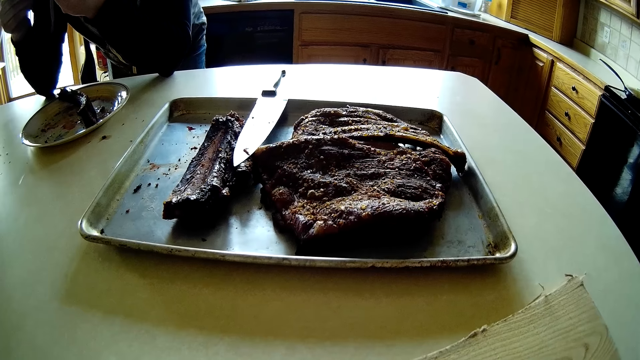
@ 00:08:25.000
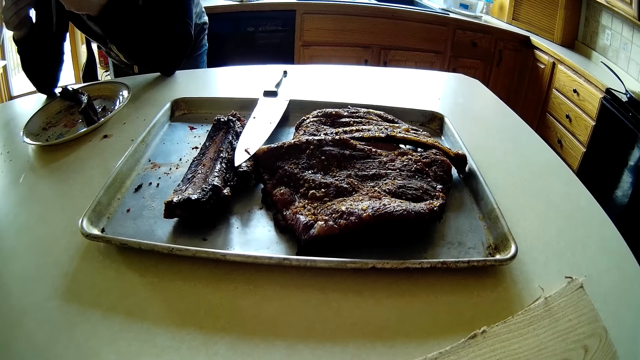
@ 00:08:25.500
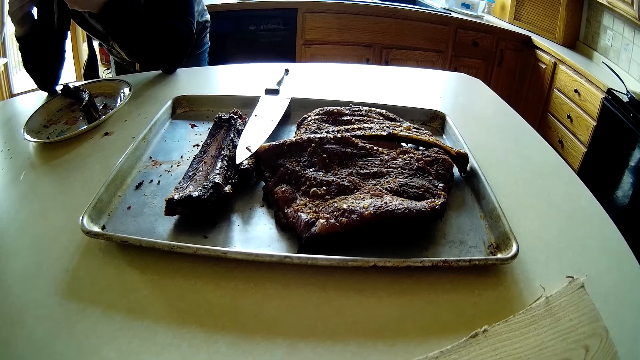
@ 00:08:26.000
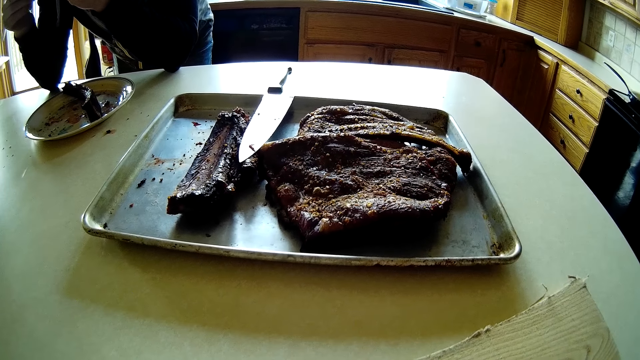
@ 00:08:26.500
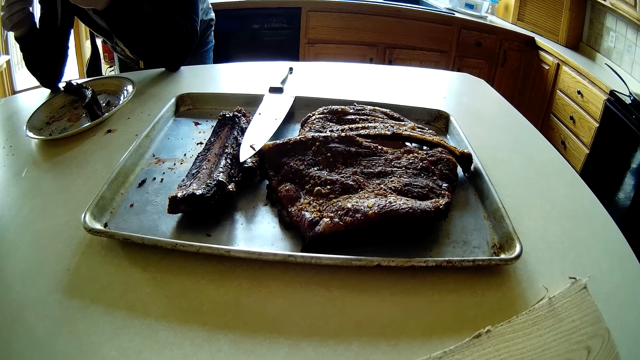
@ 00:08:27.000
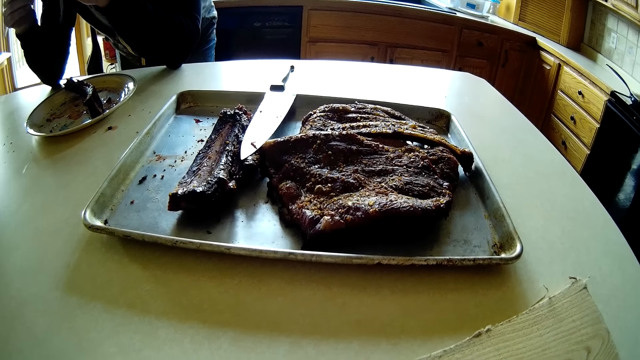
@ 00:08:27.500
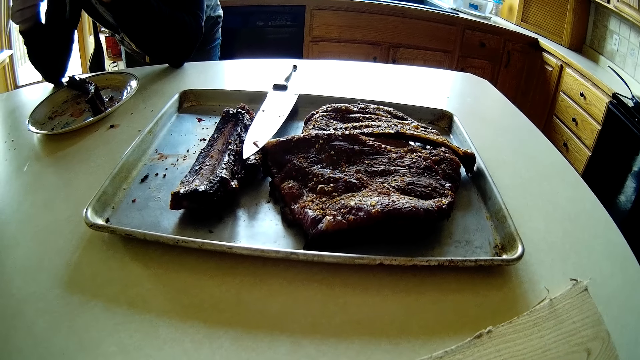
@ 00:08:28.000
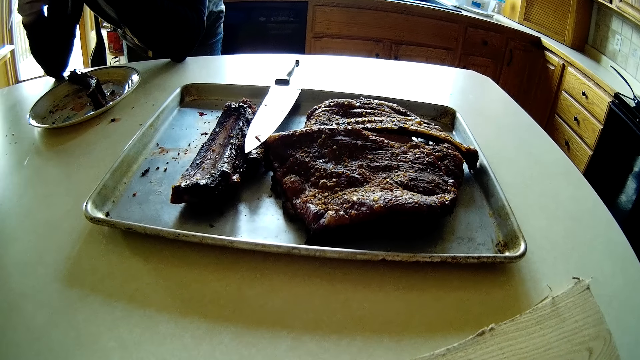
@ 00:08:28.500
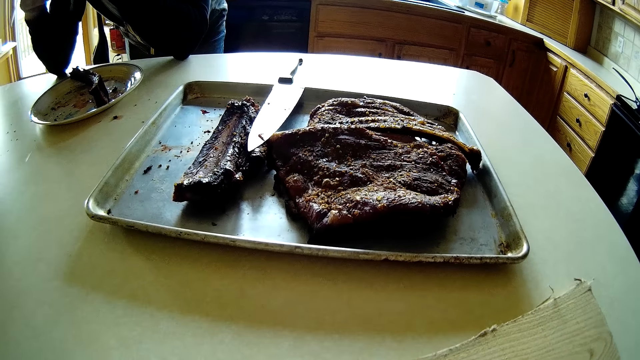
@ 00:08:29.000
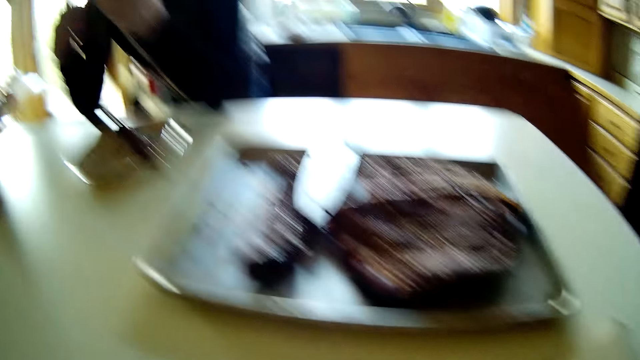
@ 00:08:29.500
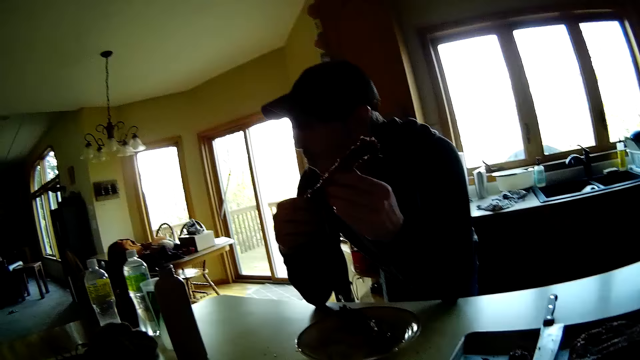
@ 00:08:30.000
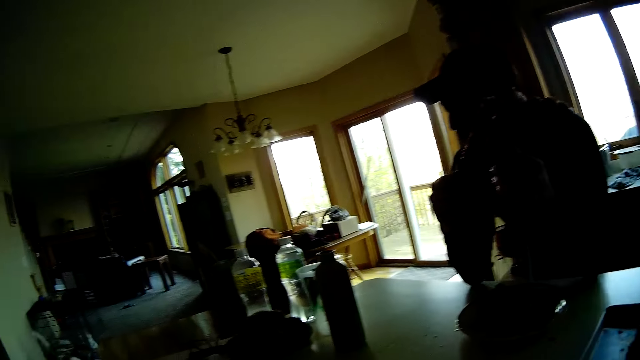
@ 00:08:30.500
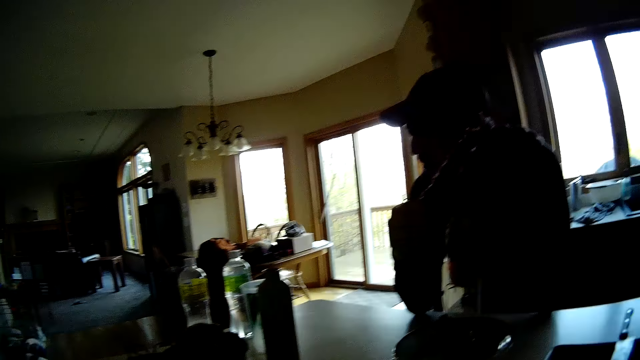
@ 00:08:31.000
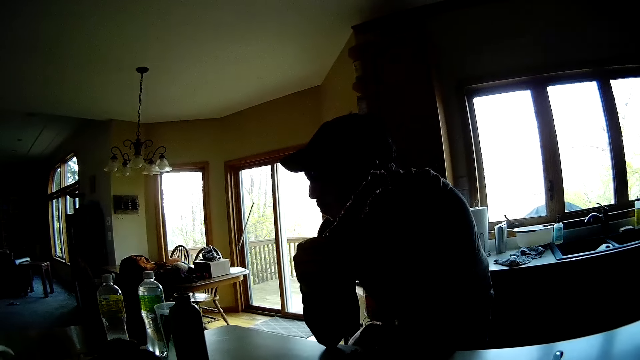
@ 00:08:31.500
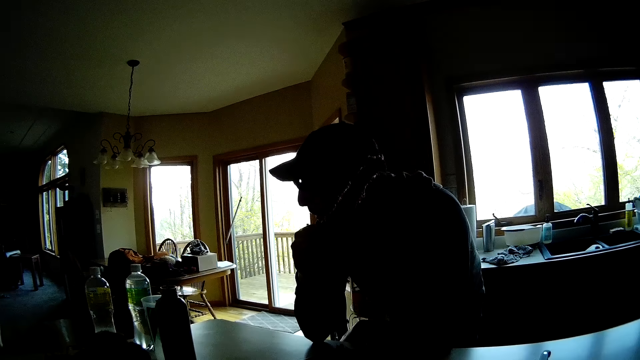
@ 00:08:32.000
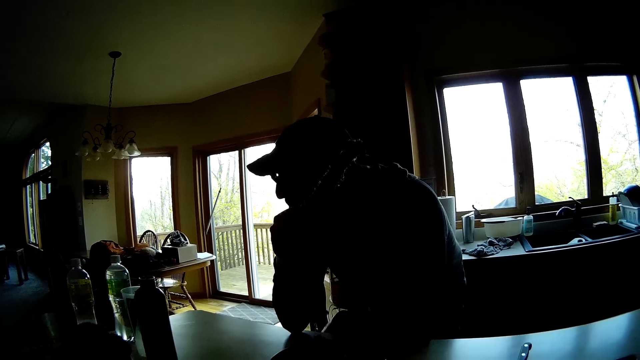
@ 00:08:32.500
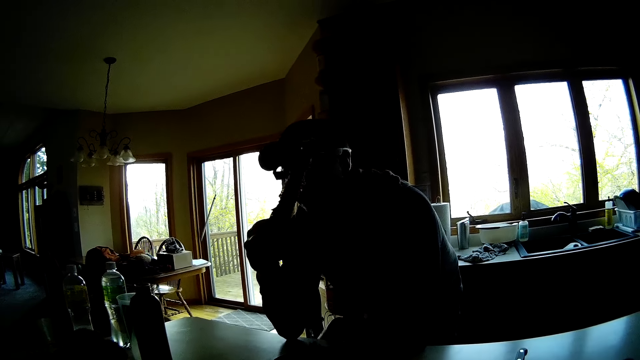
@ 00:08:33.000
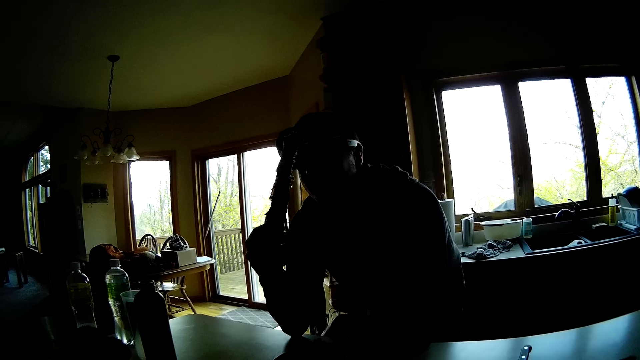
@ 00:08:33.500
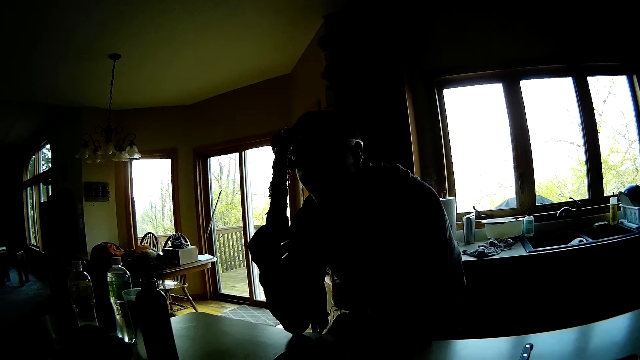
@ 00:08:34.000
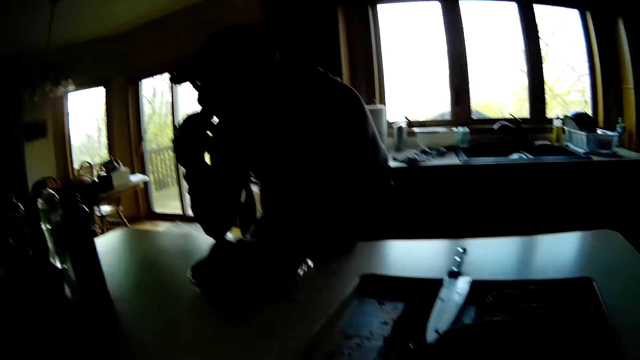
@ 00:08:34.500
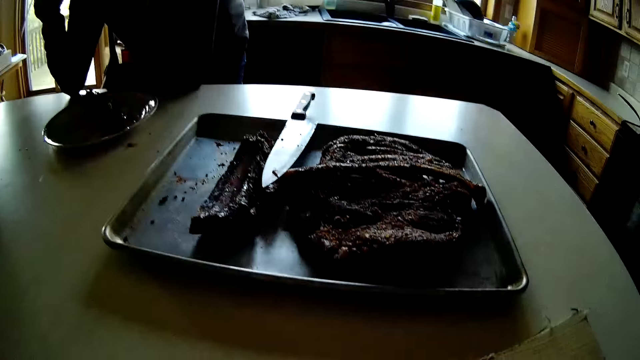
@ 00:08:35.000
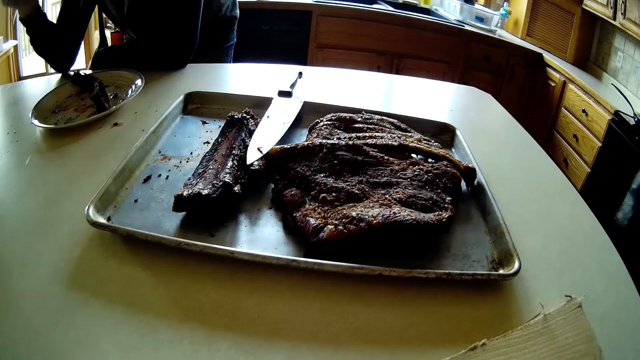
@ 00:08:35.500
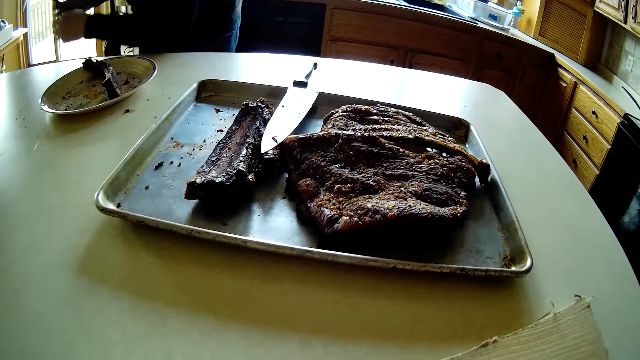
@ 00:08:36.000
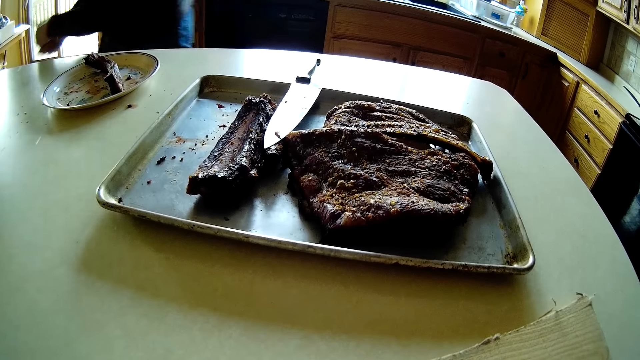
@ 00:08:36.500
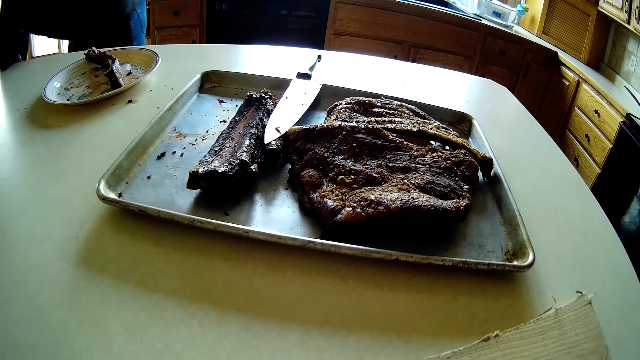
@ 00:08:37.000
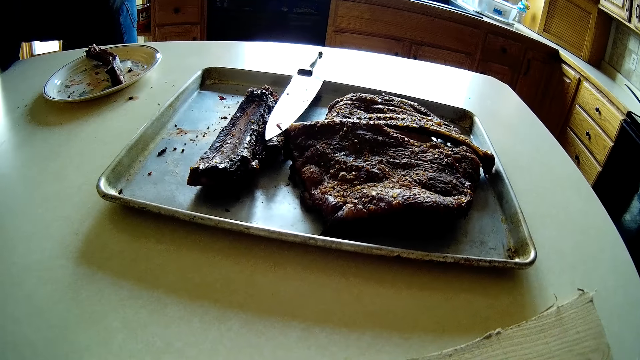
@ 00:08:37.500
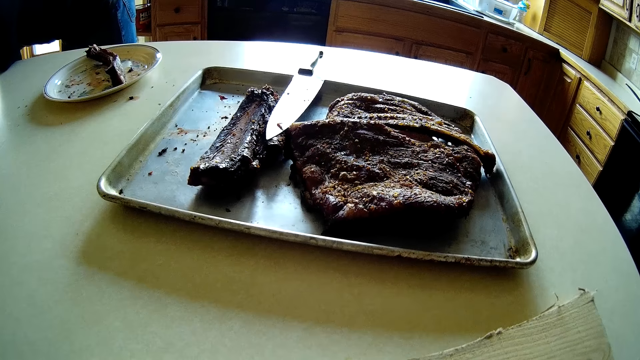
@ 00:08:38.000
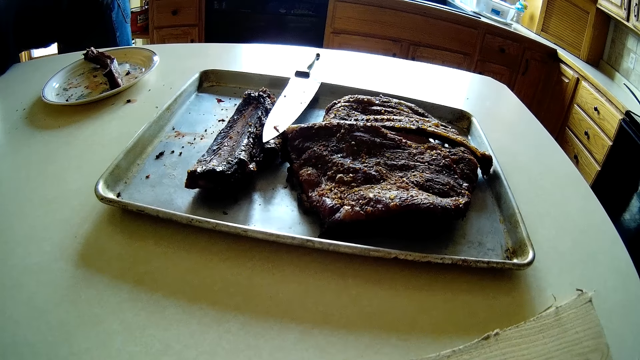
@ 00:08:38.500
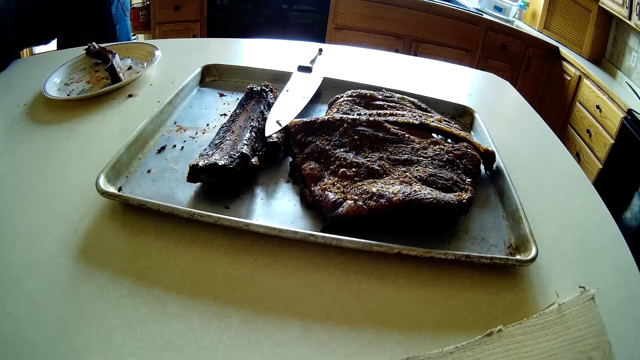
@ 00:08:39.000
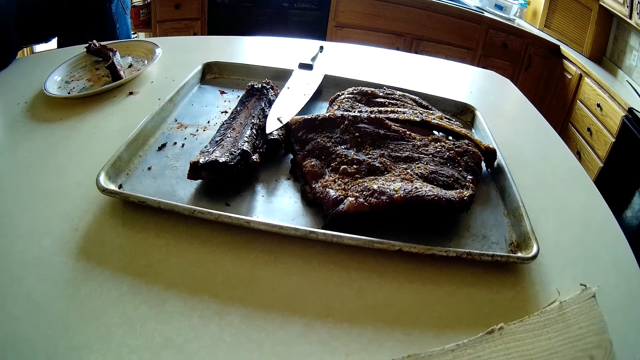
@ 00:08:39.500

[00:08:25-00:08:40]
The man looks aside. The man holds the steak in his right hand and drops his left hand. The man looks at his meat, looks aside, moves away from the kitchen counter, and bends slightly.

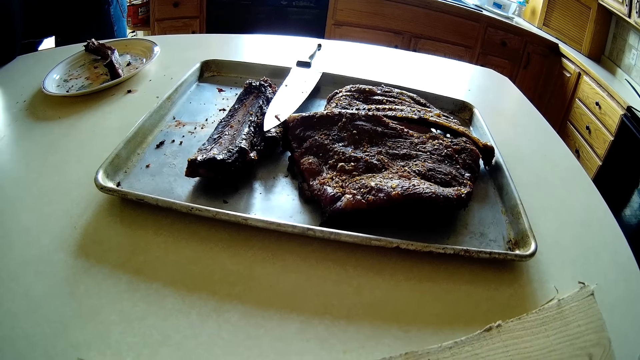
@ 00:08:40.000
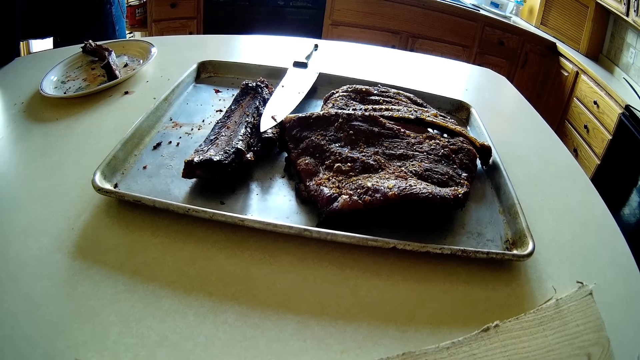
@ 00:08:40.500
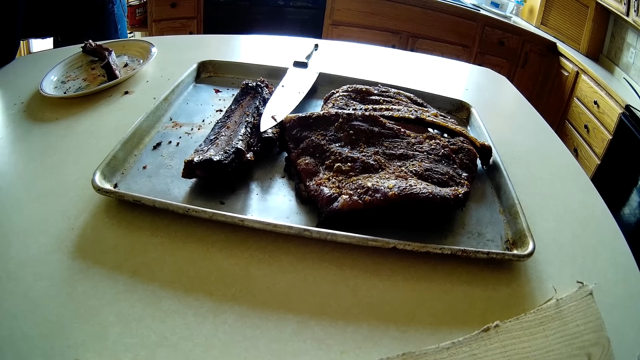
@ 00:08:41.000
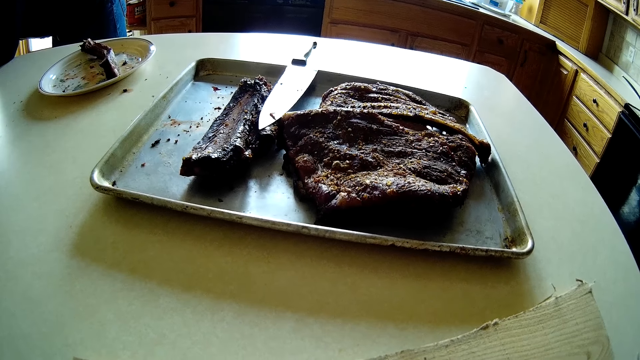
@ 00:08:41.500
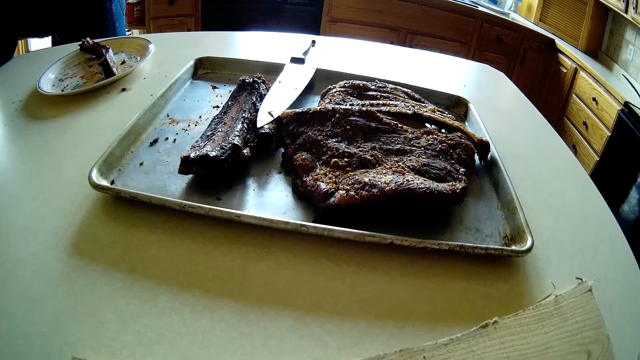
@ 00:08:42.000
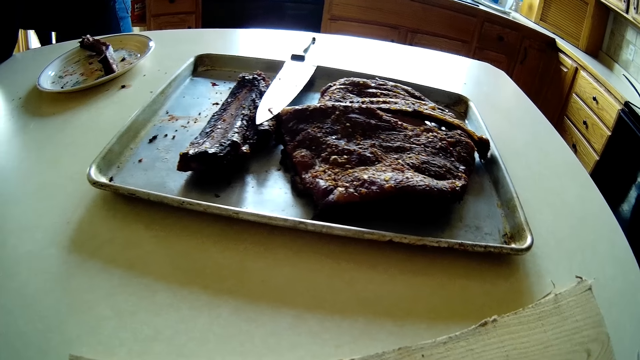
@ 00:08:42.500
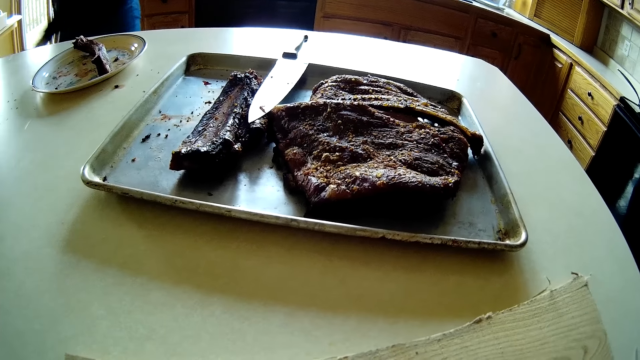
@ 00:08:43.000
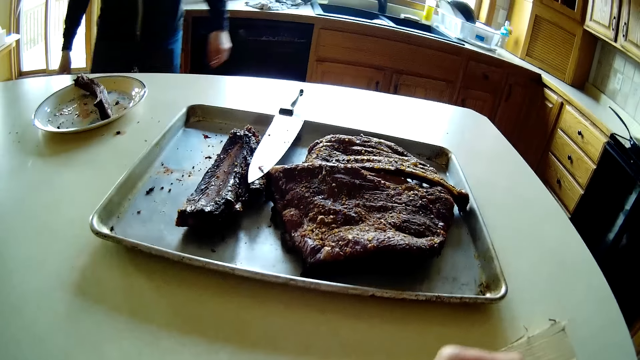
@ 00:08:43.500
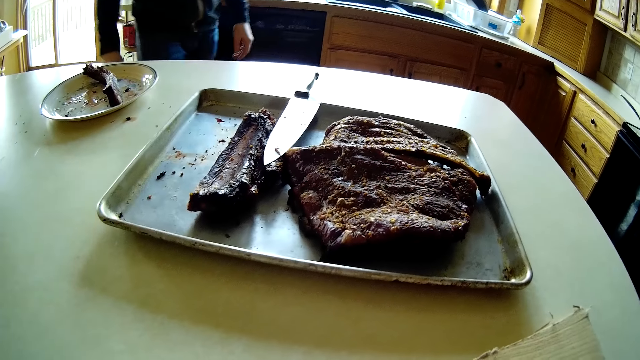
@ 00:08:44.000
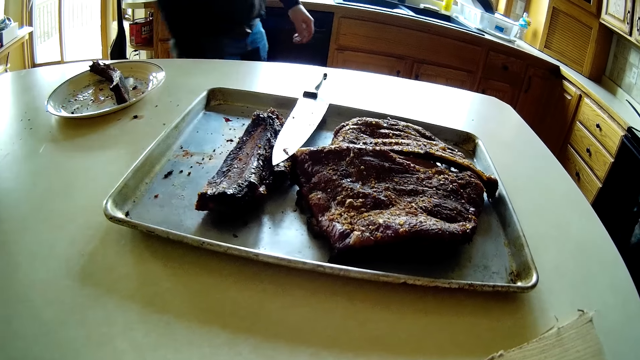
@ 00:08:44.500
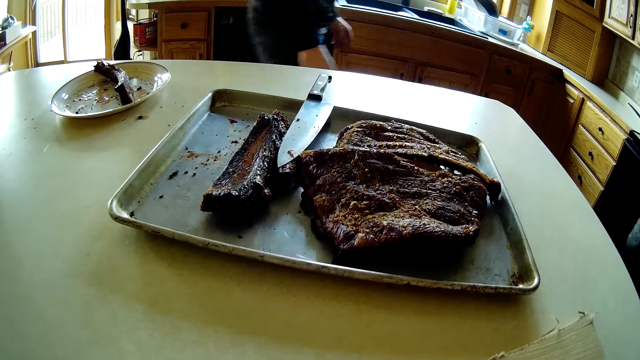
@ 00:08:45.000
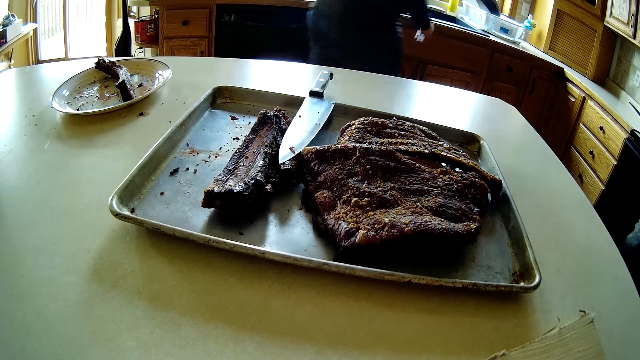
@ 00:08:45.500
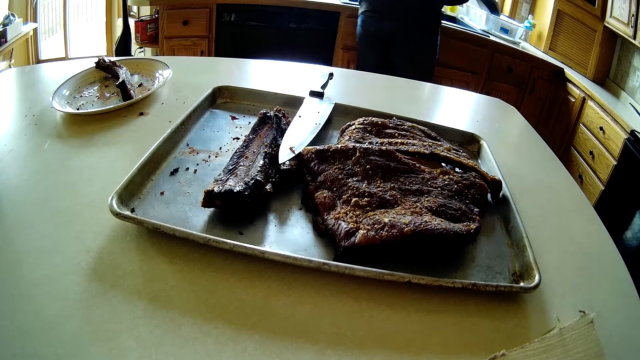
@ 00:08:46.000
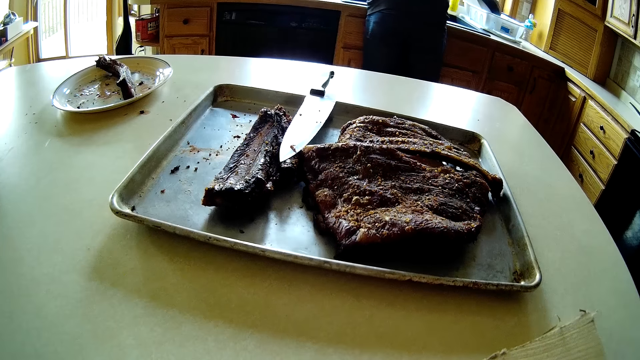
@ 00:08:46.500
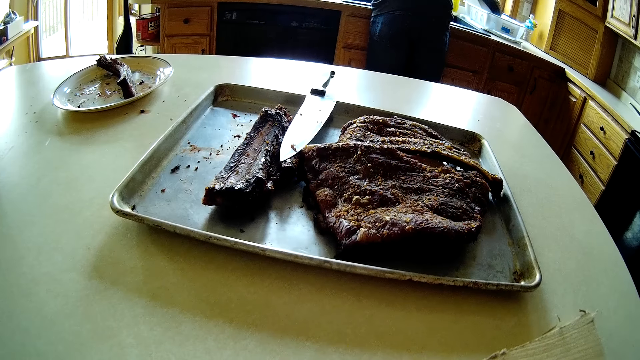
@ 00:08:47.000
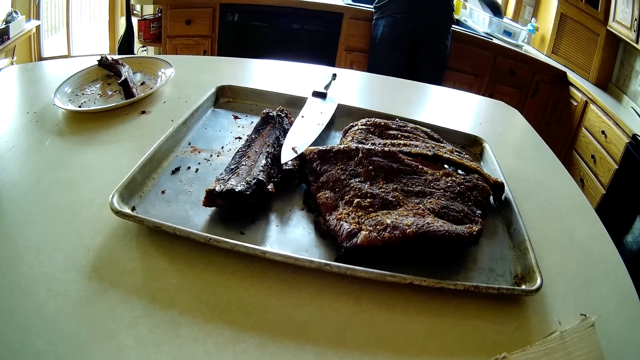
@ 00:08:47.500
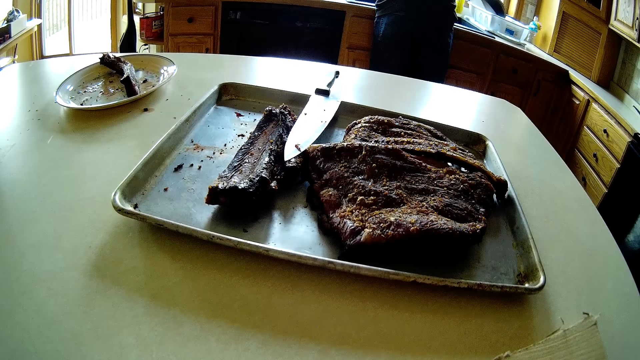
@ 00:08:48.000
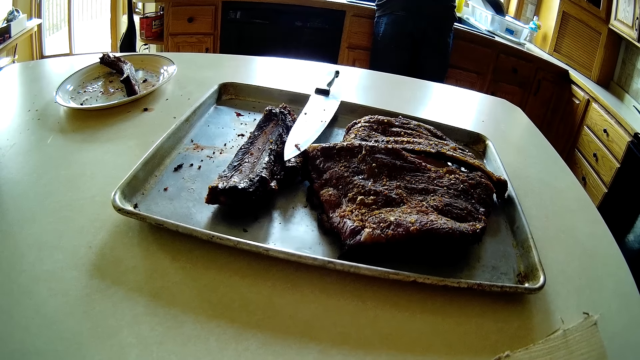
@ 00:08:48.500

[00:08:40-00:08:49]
The man stands and walks around the room.
